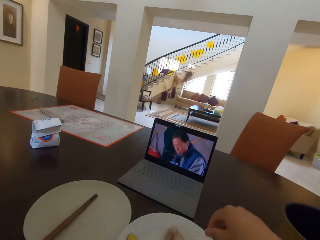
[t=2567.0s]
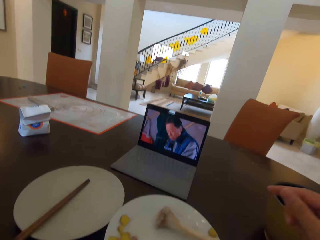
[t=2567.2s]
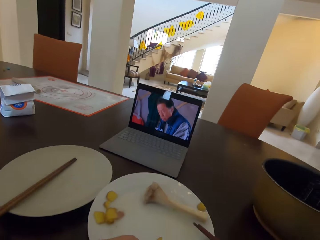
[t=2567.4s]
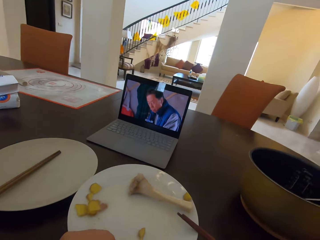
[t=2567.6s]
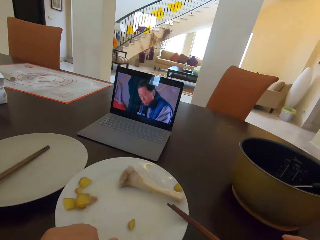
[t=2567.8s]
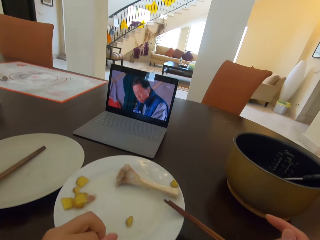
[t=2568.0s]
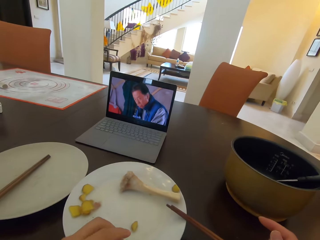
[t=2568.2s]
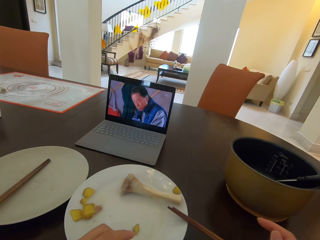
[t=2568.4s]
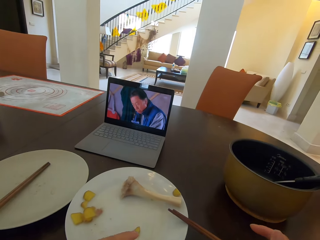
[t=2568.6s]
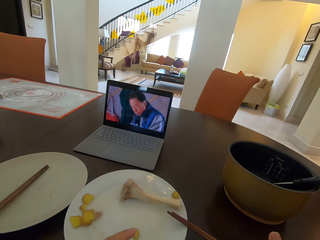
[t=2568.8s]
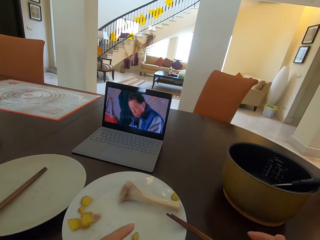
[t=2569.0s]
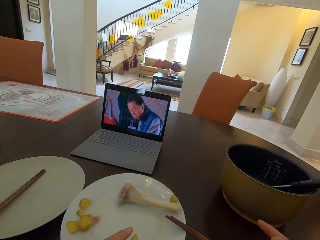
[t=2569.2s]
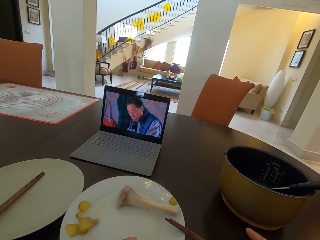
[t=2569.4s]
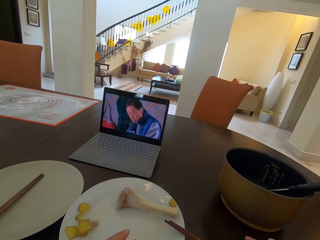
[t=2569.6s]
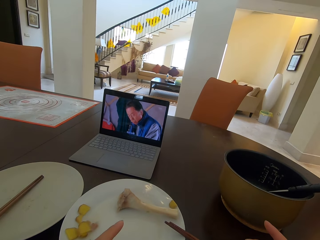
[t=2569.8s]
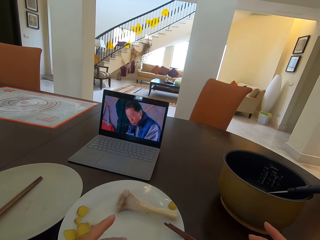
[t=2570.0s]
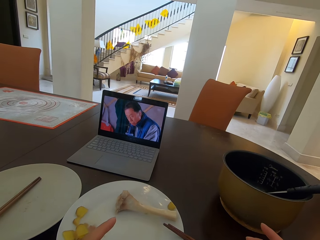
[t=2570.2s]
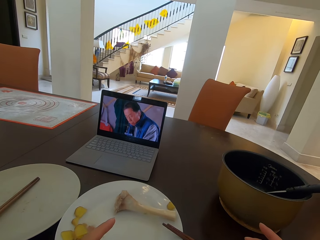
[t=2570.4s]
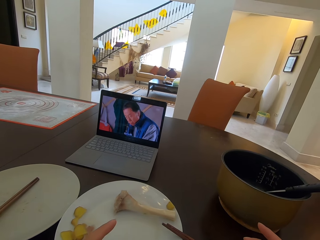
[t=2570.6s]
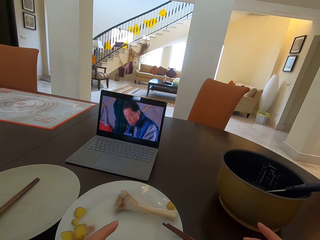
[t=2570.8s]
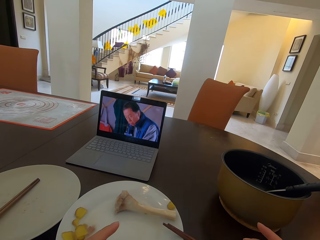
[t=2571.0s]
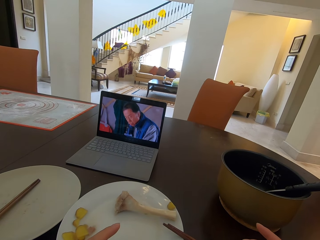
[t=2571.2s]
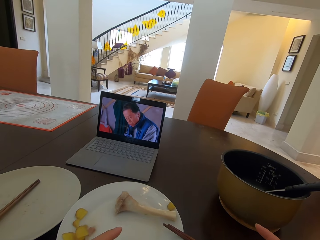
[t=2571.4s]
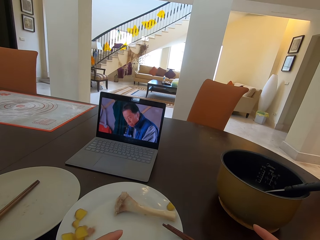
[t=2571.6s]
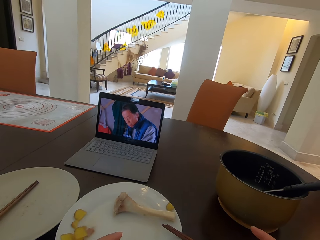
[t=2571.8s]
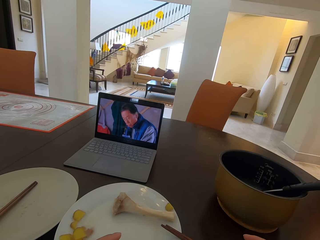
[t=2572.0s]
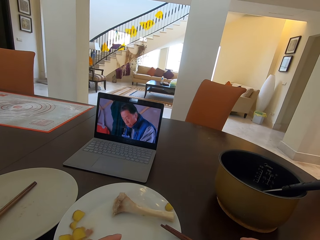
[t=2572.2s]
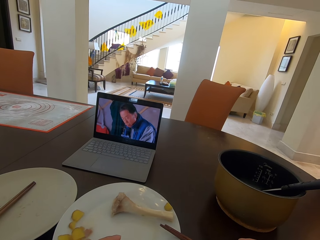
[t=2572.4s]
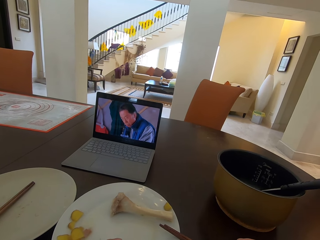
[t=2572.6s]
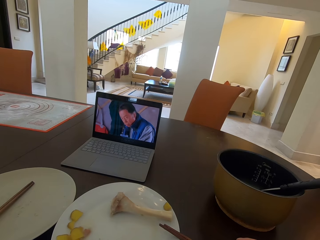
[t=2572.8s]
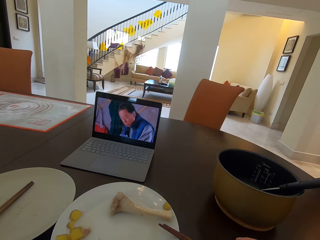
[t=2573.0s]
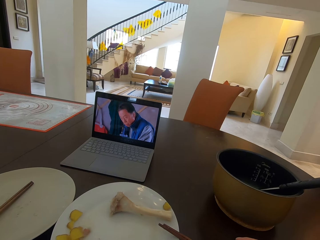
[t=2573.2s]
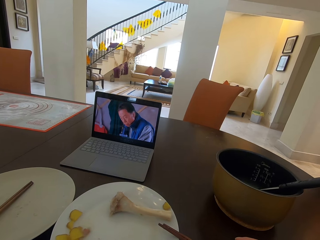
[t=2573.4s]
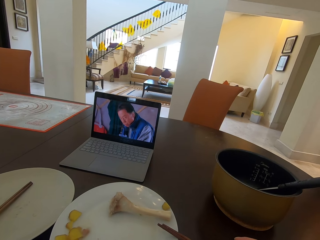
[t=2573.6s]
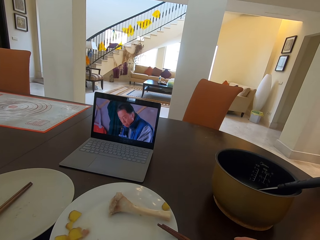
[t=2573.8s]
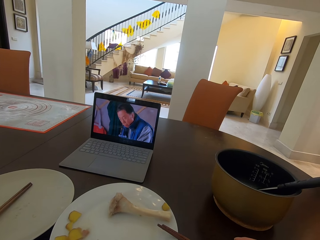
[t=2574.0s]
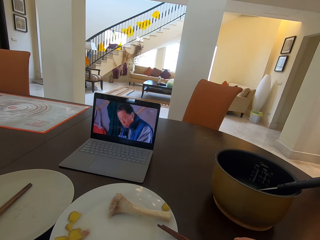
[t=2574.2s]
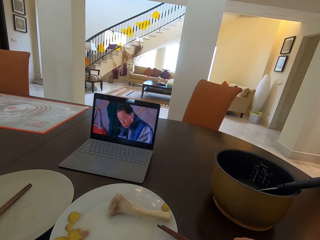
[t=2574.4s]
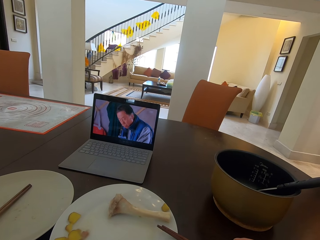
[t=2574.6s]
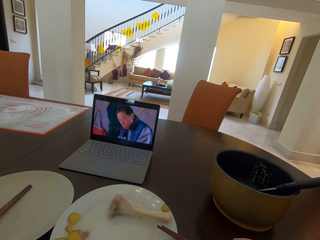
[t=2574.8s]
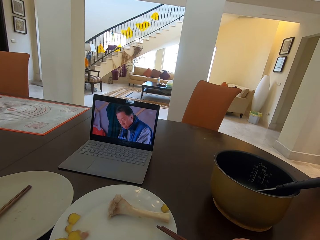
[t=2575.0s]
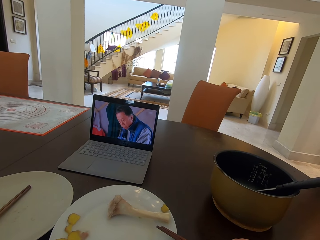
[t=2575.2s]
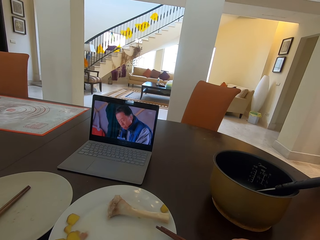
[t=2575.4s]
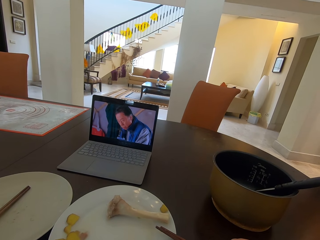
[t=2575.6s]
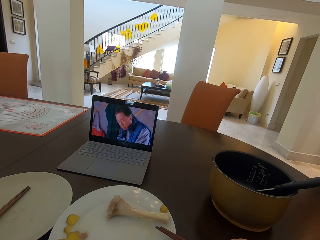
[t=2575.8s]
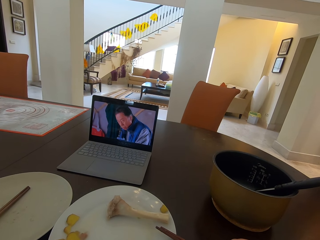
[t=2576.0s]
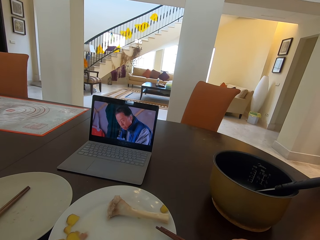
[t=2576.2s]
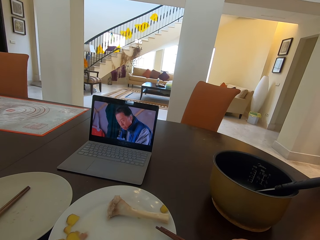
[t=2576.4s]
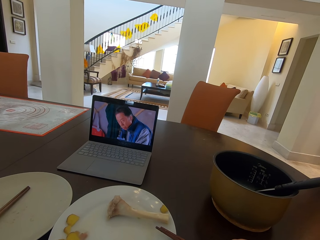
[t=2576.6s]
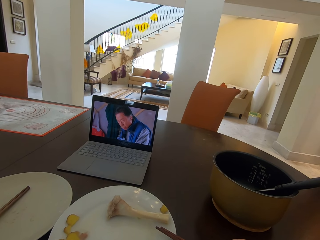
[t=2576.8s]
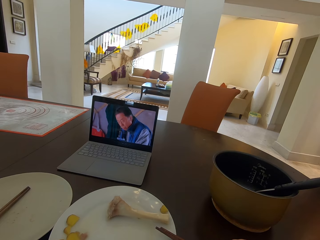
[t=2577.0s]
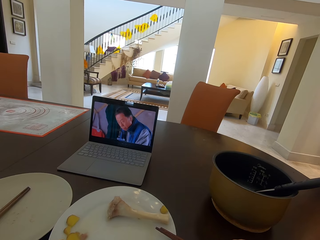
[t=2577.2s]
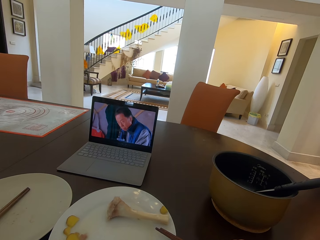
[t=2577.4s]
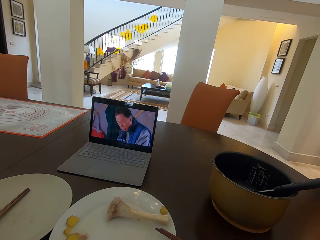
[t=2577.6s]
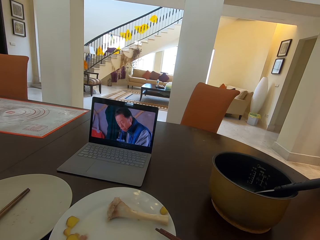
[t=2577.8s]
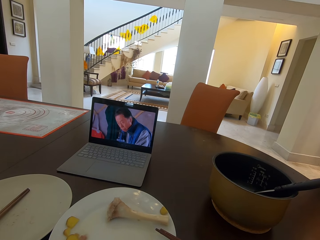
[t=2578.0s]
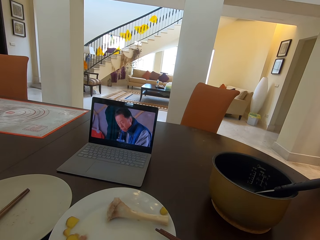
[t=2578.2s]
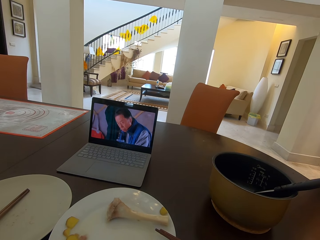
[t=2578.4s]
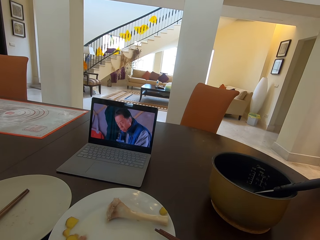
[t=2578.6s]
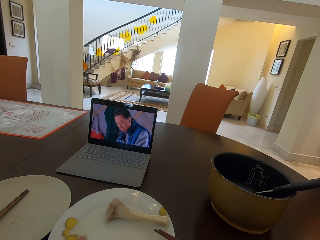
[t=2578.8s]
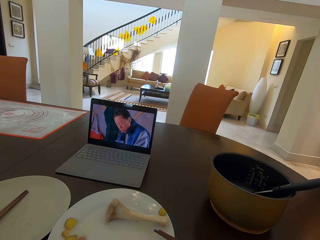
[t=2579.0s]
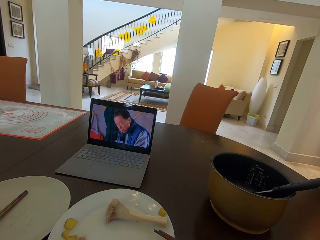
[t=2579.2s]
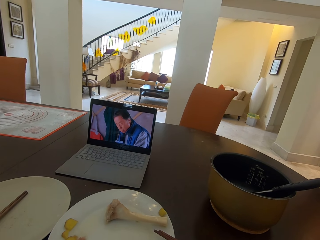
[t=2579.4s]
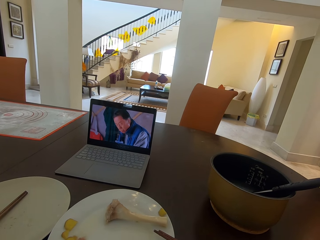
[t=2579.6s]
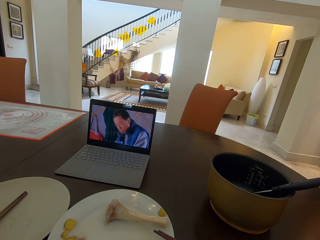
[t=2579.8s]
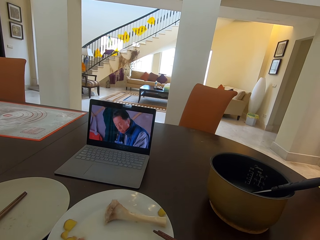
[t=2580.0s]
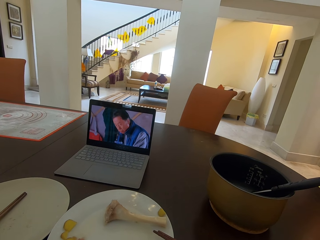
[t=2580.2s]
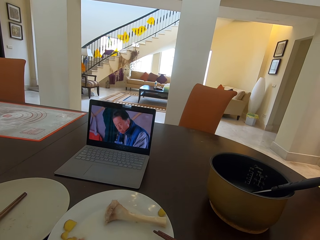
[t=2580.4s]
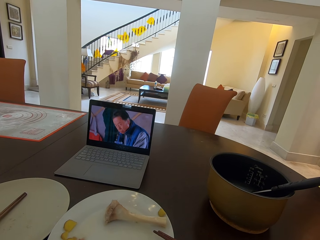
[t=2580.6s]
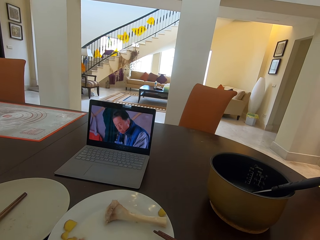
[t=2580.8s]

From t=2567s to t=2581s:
The camera wearer drops the bone on the plate. They interact with a woman. They use a laptop.
